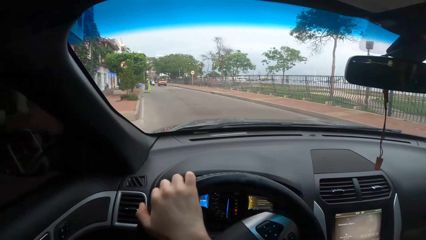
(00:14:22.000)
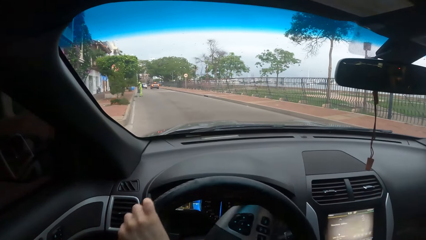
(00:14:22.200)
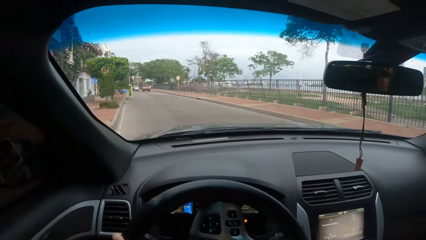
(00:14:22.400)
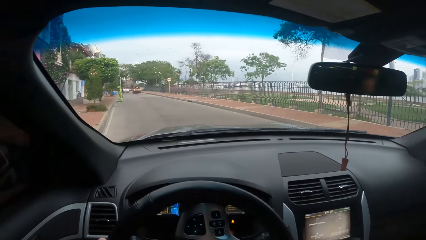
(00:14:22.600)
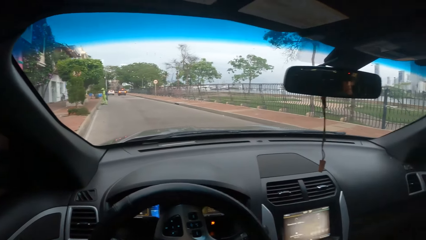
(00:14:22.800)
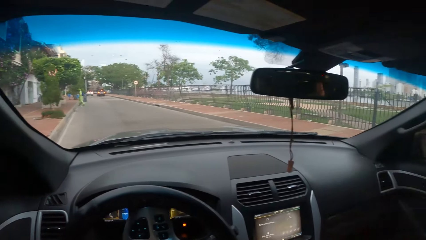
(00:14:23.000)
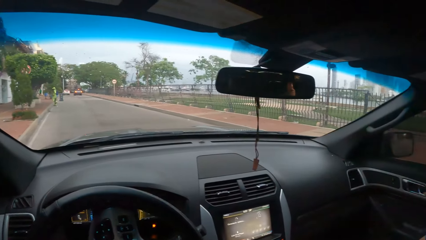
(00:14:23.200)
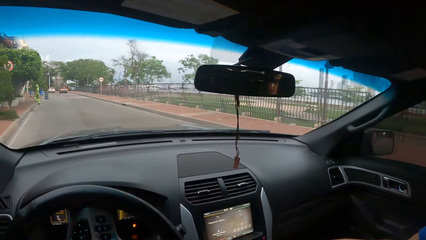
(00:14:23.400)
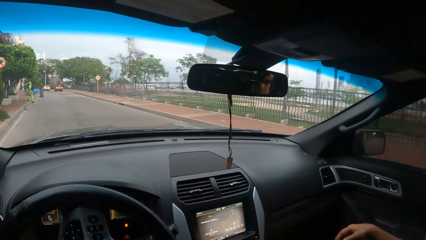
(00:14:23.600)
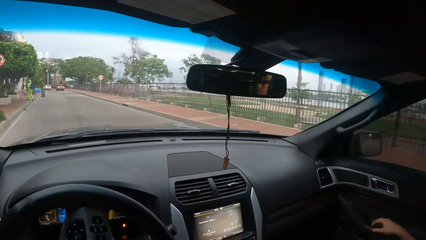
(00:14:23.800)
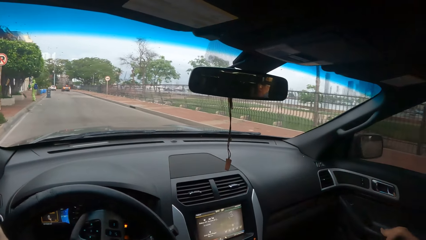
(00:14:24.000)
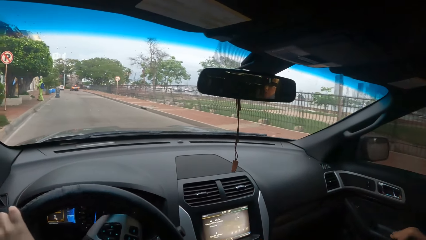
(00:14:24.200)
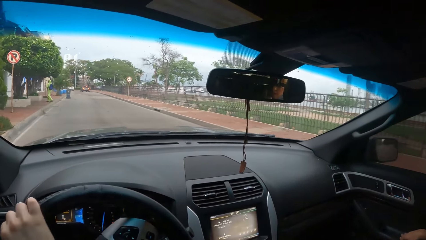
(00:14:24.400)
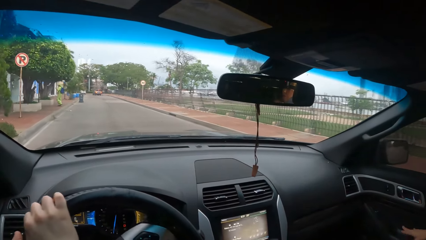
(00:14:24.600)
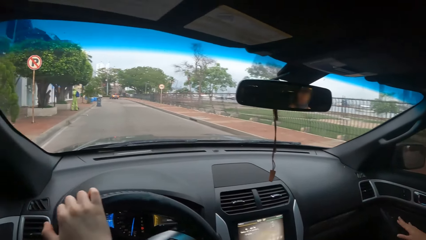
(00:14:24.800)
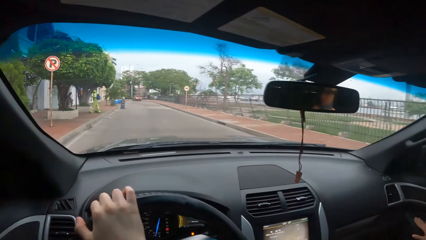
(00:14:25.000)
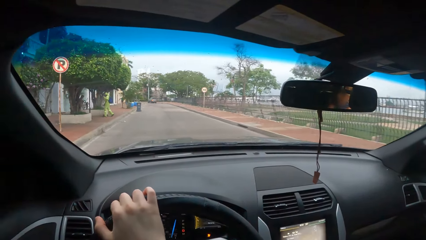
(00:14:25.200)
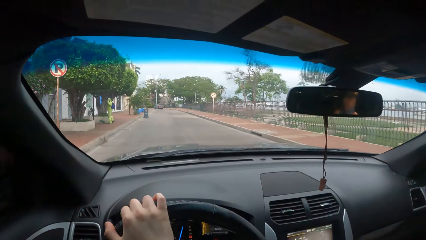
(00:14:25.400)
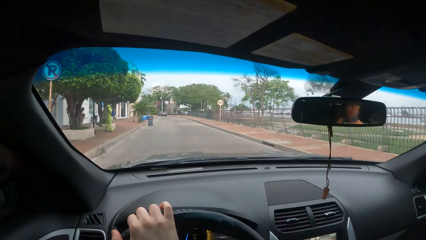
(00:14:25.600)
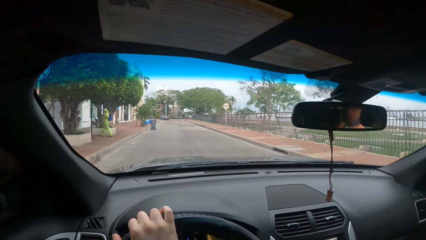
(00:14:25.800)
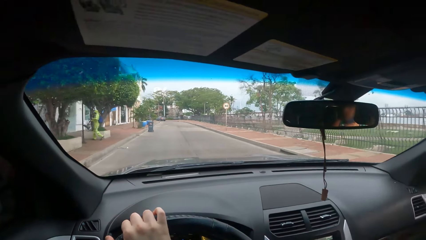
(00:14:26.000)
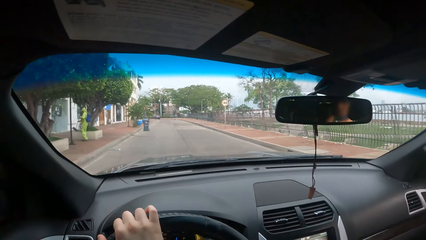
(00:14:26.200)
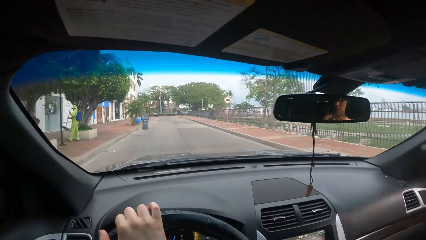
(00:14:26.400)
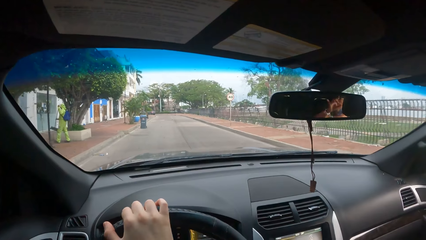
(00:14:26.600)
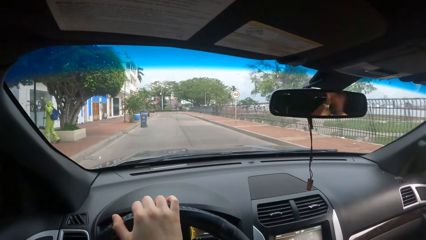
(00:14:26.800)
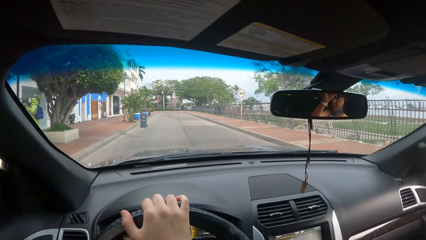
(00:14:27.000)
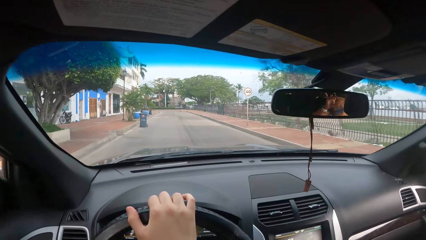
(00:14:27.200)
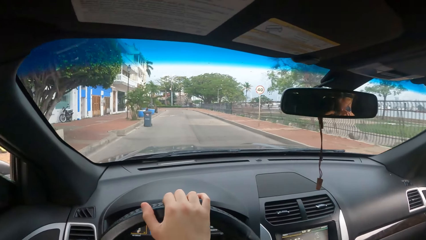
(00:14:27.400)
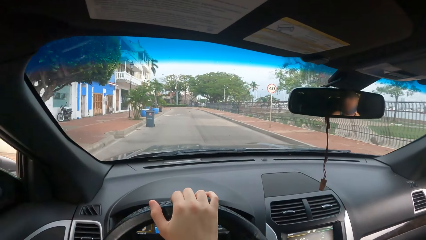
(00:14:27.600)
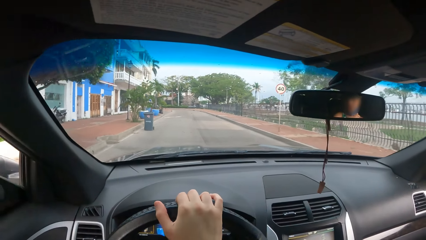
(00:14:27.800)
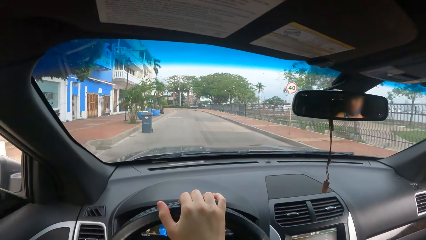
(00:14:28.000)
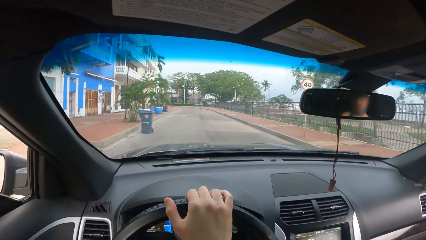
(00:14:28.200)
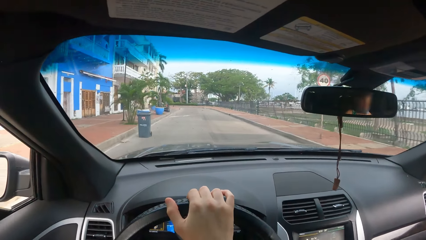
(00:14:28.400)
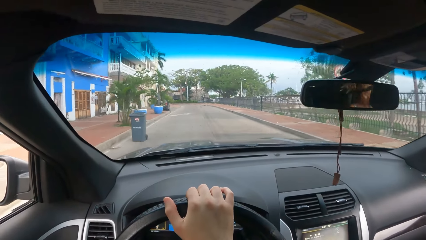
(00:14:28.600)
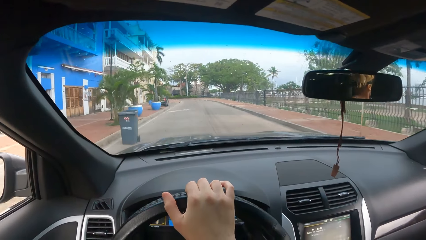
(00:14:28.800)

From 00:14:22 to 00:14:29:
The camera wearer drives.

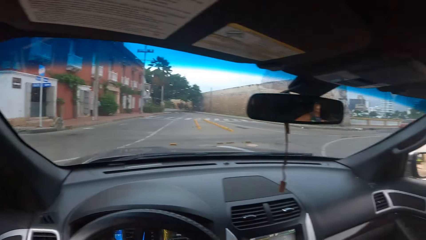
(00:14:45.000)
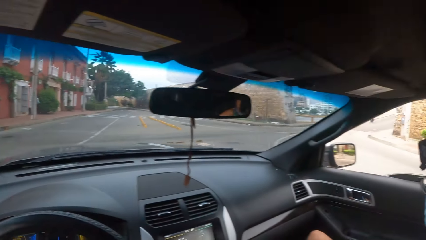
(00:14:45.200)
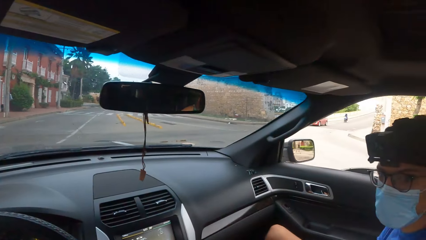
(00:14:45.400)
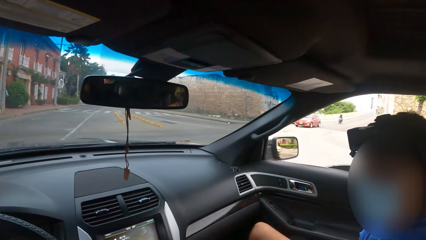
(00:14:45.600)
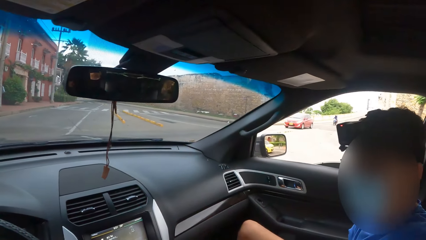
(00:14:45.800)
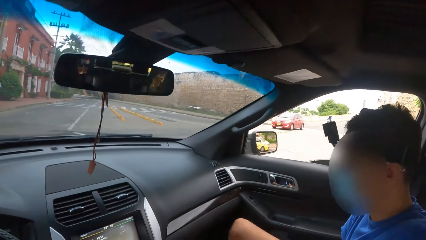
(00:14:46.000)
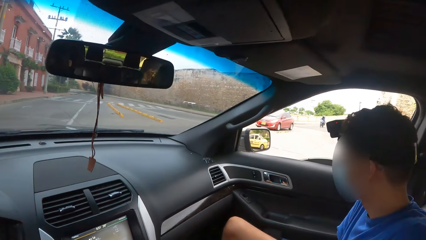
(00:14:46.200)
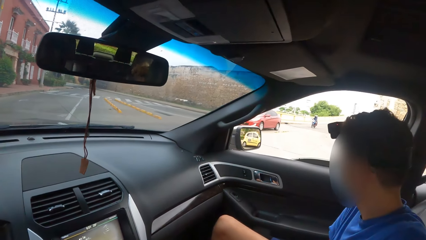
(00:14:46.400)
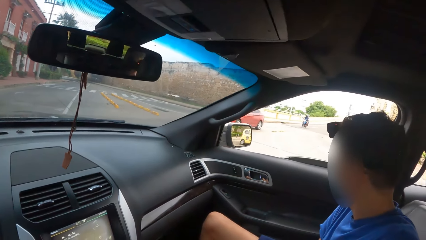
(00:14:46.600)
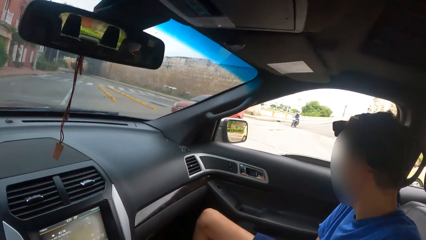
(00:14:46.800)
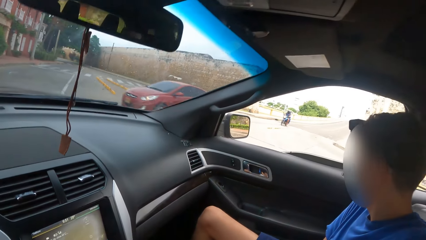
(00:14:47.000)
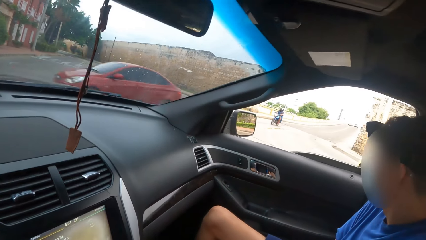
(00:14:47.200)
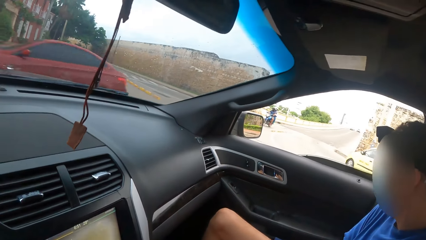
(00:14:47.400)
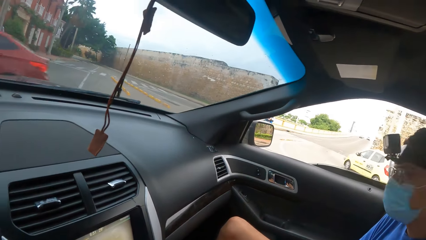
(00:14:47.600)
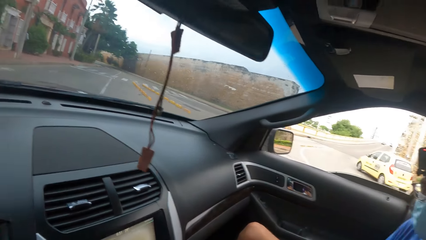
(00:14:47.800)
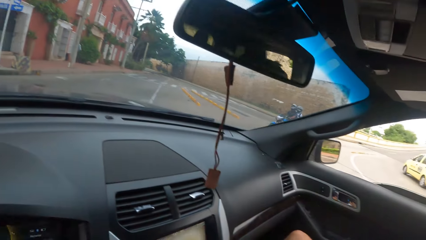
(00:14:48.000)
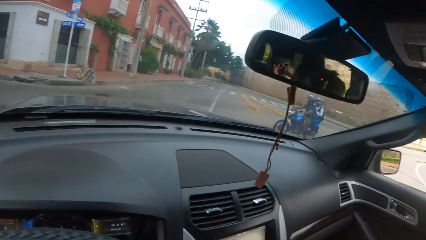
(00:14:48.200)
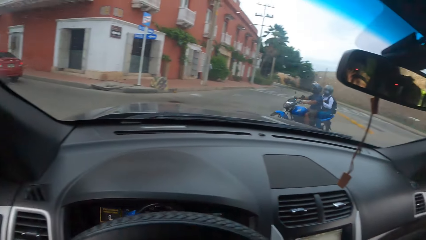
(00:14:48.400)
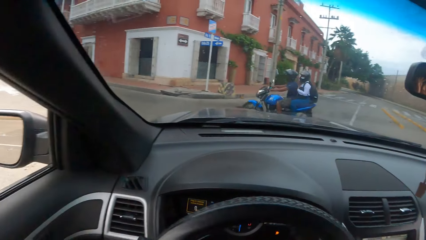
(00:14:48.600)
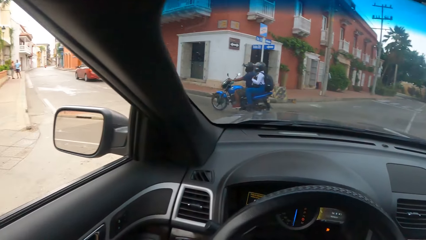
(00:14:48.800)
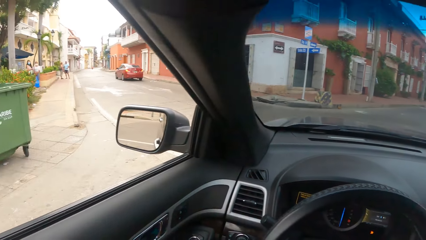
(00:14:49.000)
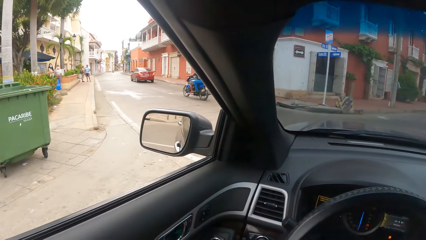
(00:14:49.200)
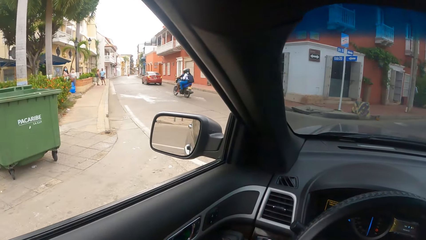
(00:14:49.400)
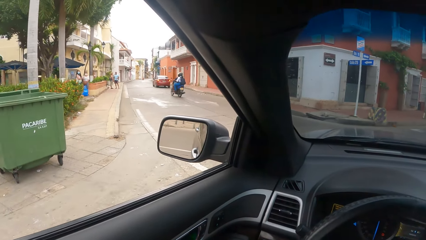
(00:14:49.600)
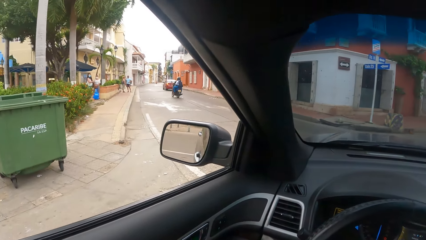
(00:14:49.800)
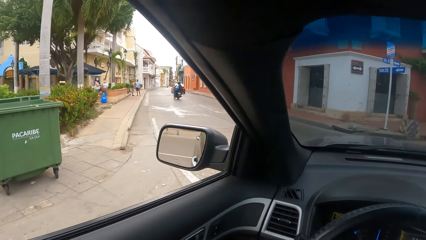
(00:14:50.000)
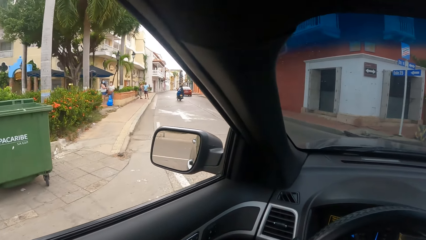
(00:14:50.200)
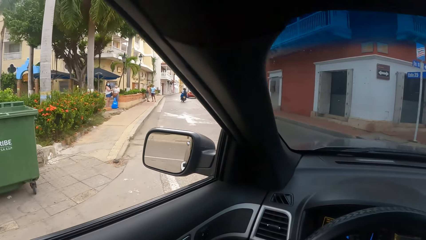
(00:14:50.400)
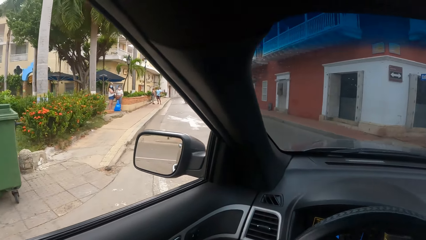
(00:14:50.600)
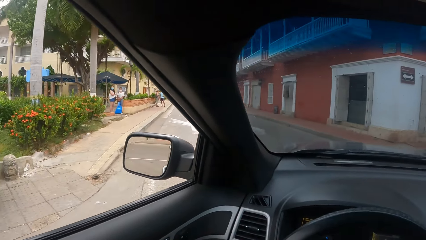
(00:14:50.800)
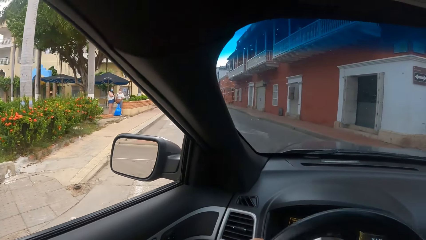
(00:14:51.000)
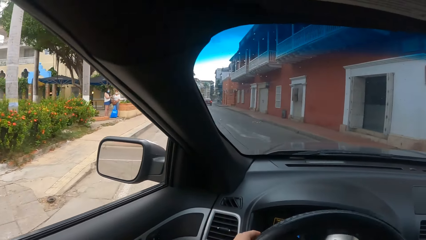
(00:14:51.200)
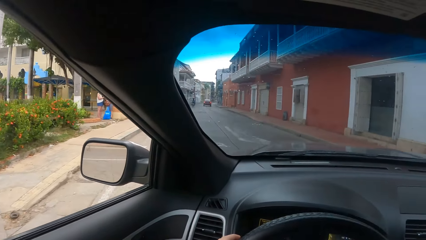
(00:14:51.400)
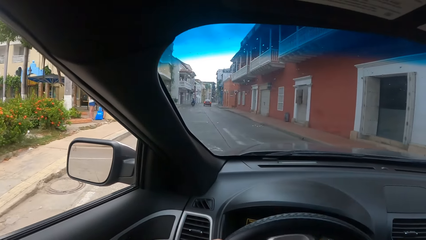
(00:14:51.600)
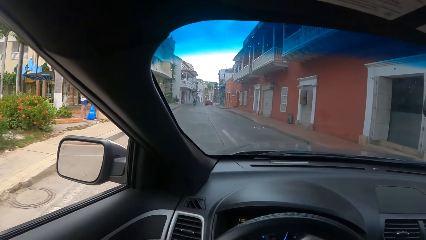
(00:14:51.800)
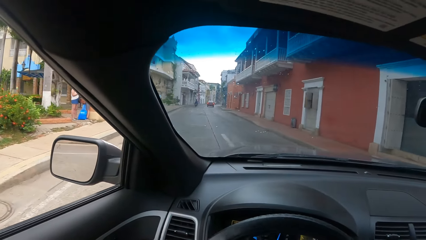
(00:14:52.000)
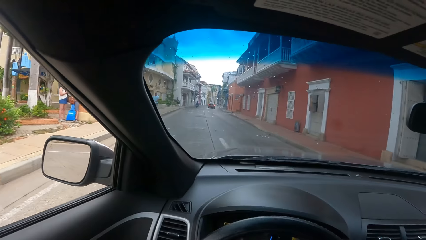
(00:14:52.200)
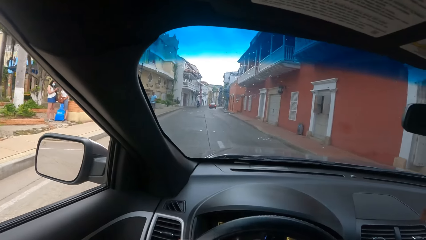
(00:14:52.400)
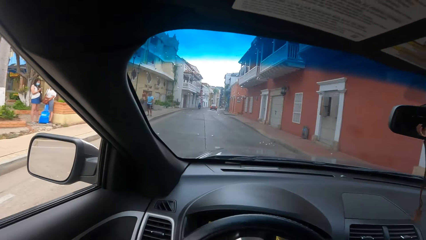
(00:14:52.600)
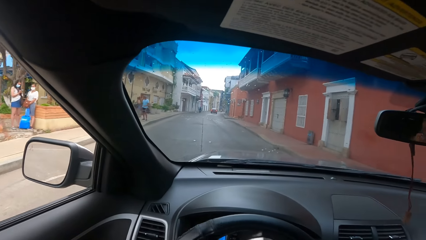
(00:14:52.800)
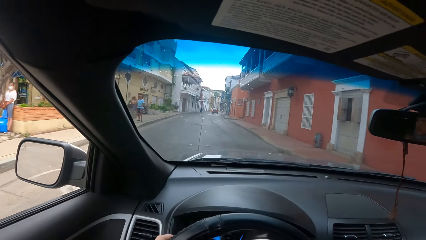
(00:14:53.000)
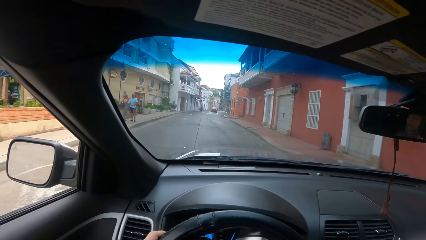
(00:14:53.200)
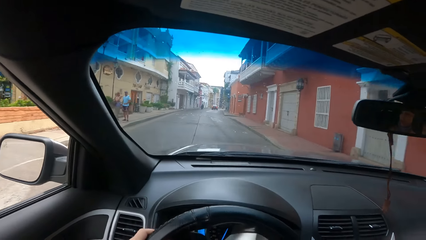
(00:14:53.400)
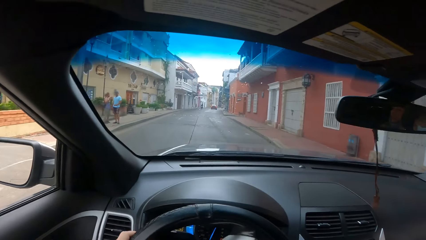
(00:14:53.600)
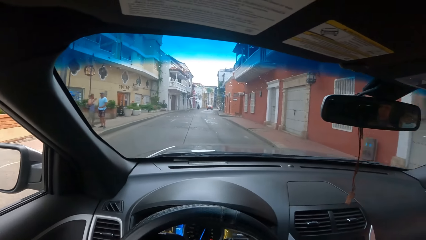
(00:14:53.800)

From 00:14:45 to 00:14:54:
The camera wearer looks around. They drive the car.
